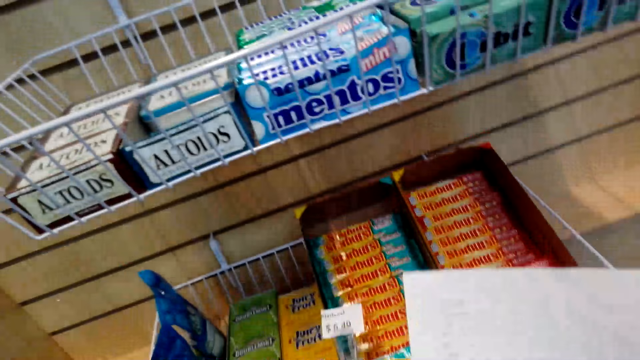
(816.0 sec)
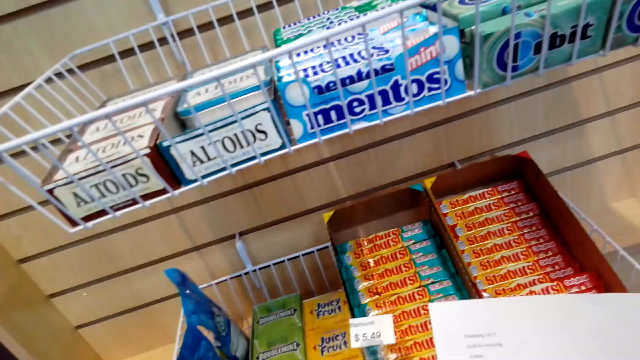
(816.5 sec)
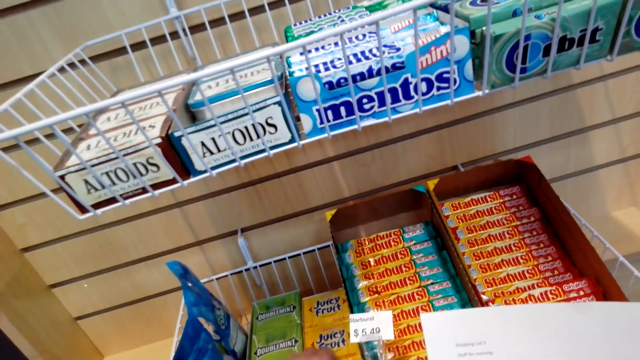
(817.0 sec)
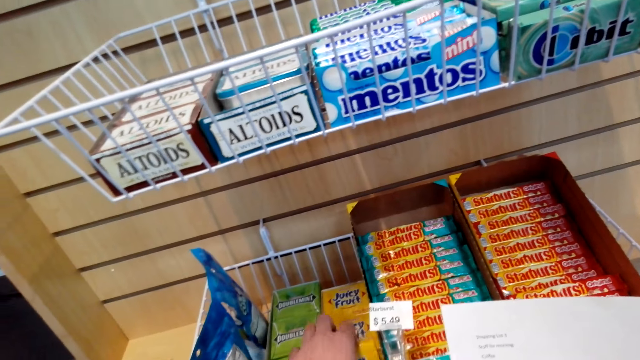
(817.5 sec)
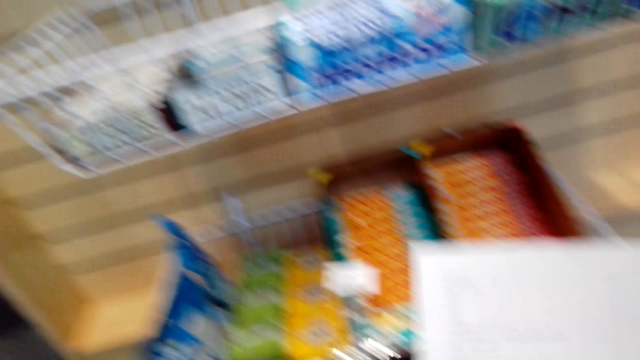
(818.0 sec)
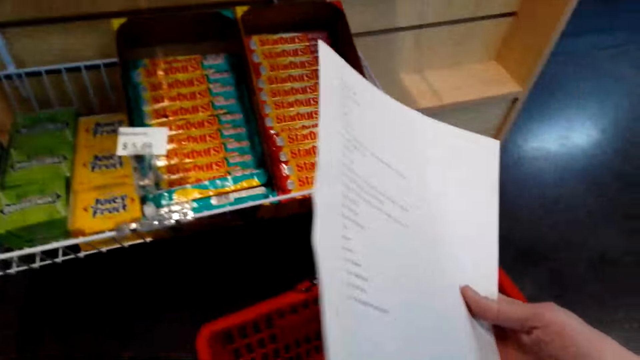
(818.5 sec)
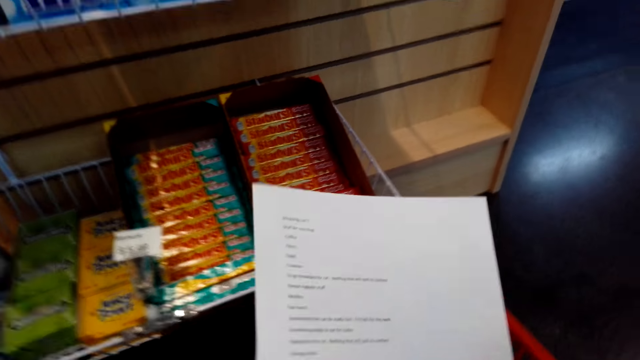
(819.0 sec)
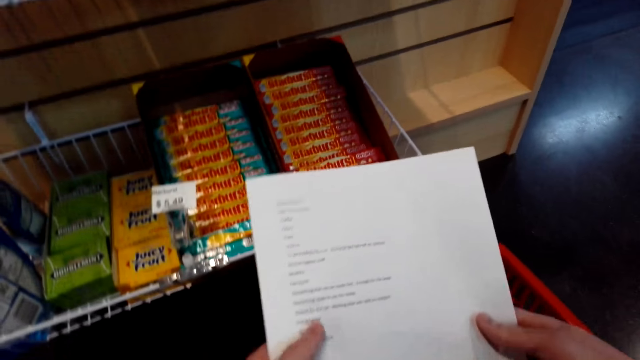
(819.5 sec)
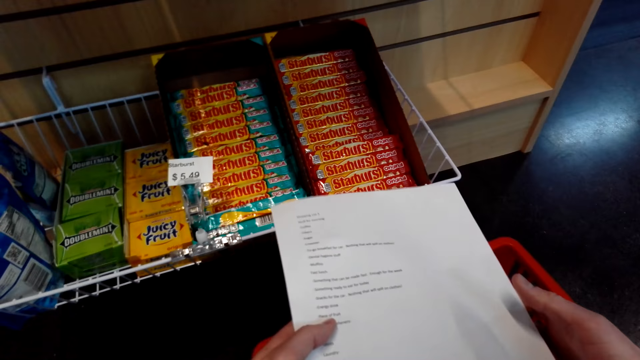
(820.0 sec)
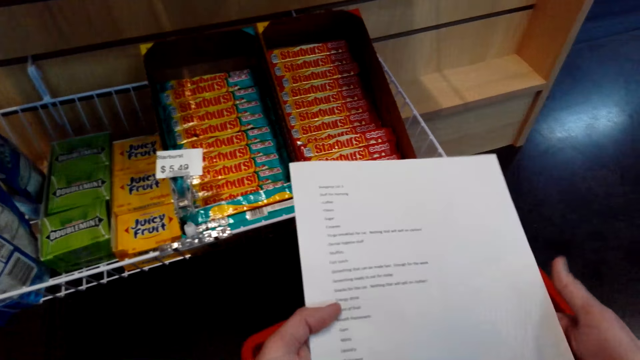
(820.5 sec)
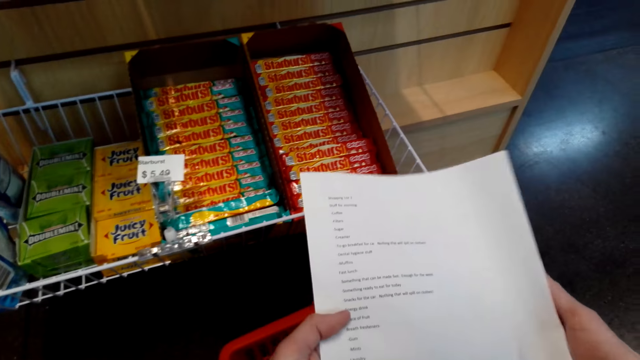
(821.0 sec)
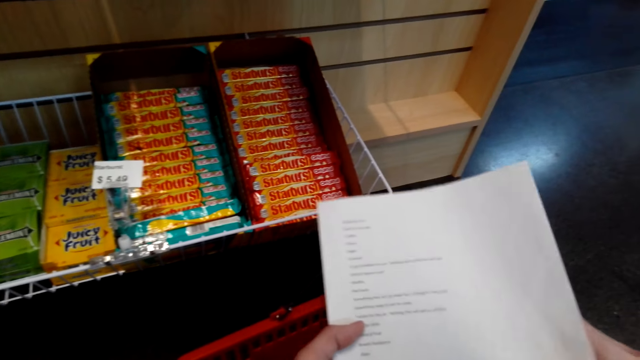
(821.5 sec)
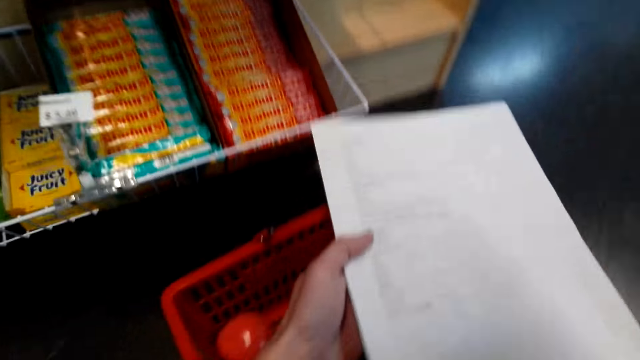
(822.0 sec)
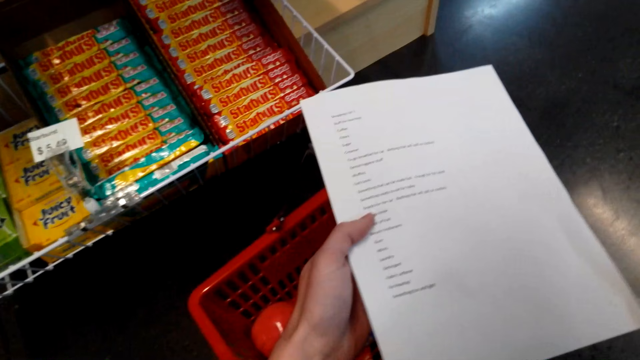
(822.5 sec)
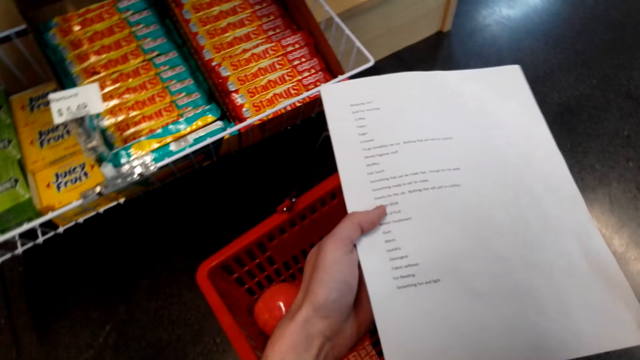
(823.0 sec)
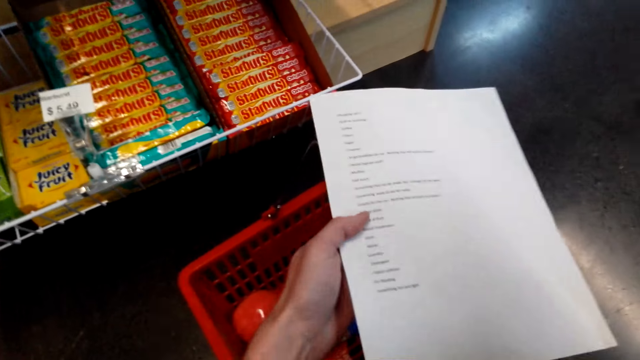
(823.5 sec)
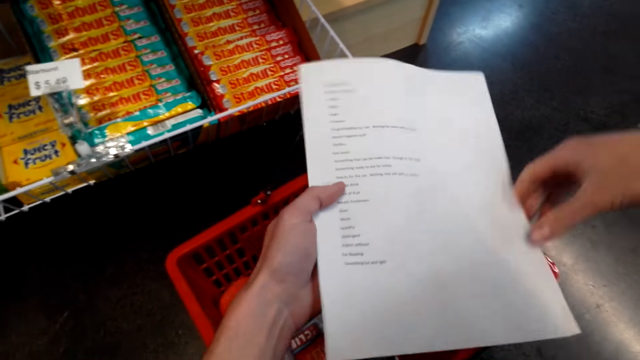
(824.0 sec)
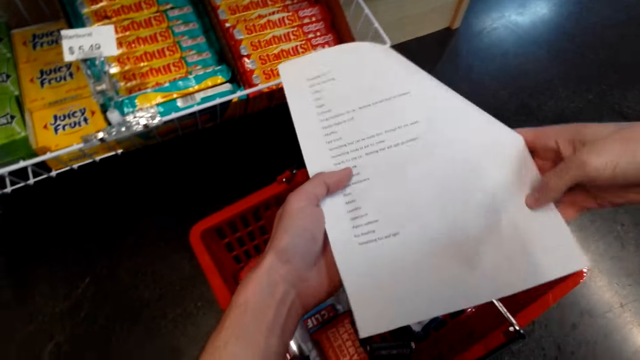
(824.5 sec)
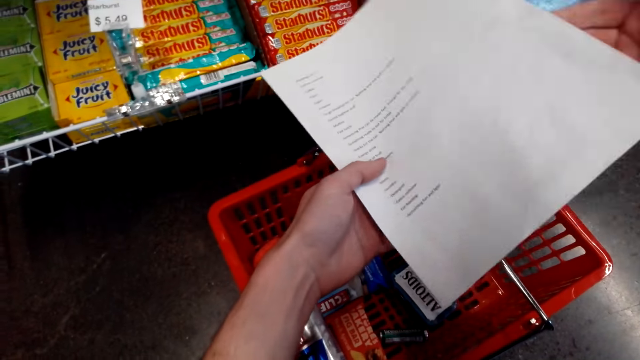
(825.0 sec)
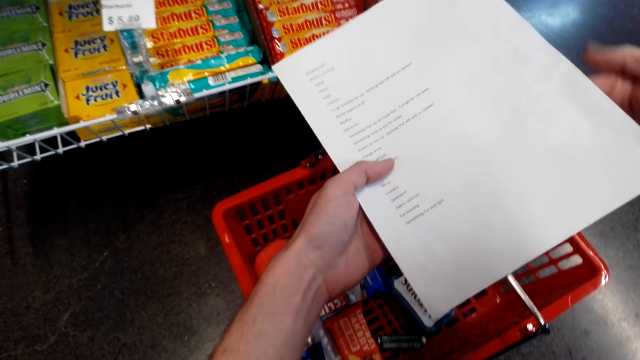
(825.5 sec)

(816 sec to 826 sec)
The camera wearer grabs a chewing gum and holds a printed paper. They hold the printed paper and drop the chewing gum inside the shopping basket. They look at the printed paper.

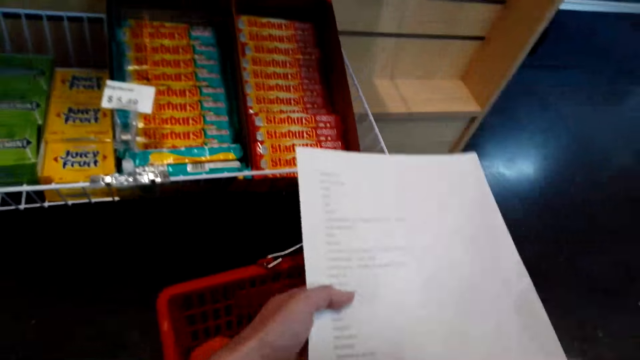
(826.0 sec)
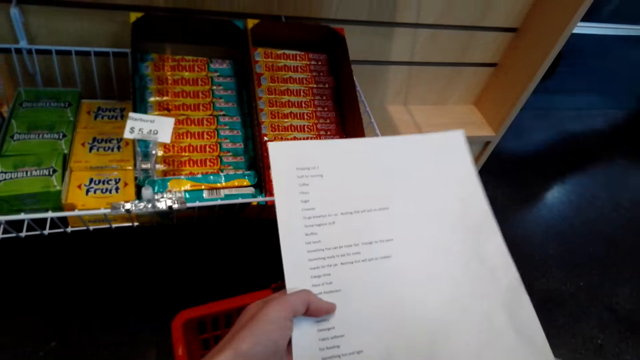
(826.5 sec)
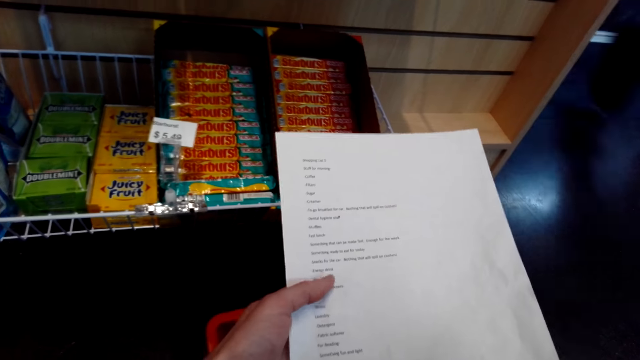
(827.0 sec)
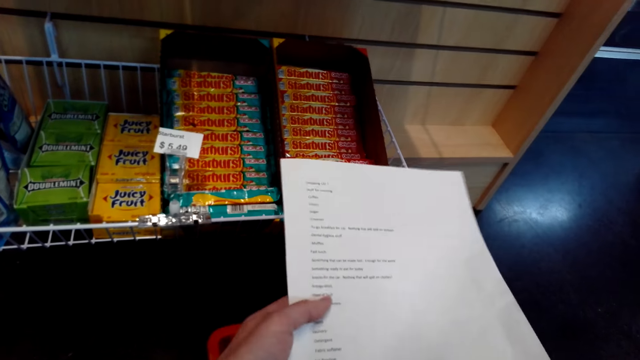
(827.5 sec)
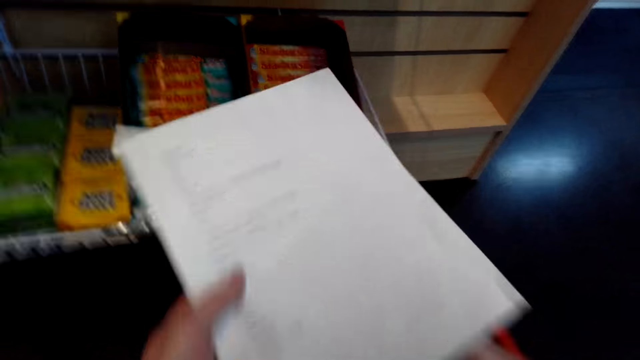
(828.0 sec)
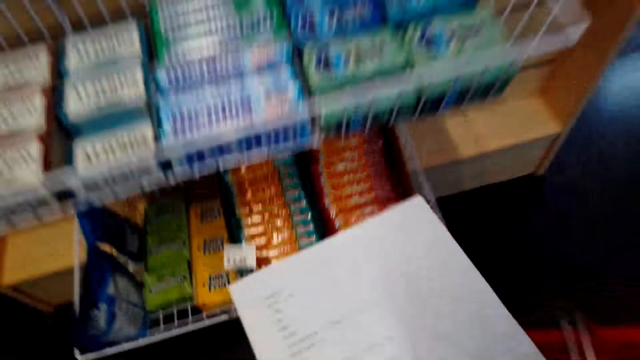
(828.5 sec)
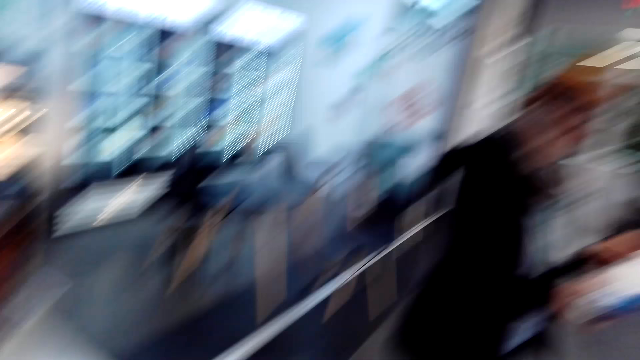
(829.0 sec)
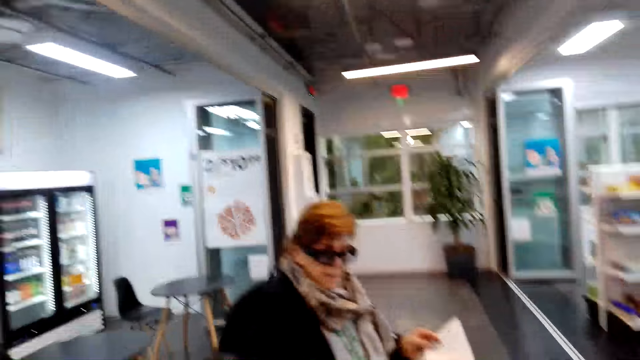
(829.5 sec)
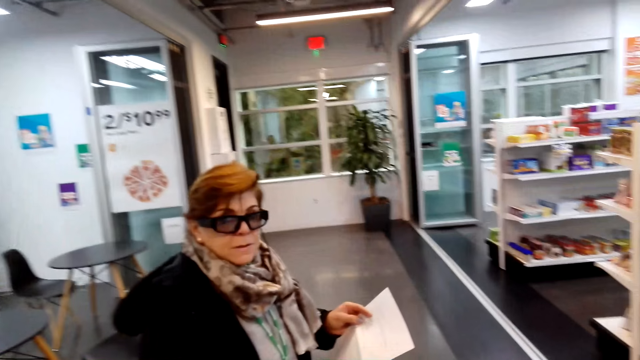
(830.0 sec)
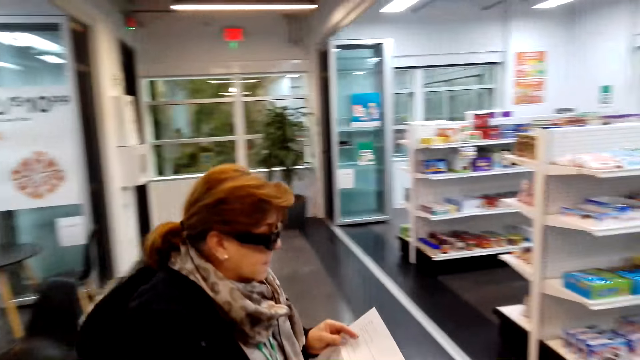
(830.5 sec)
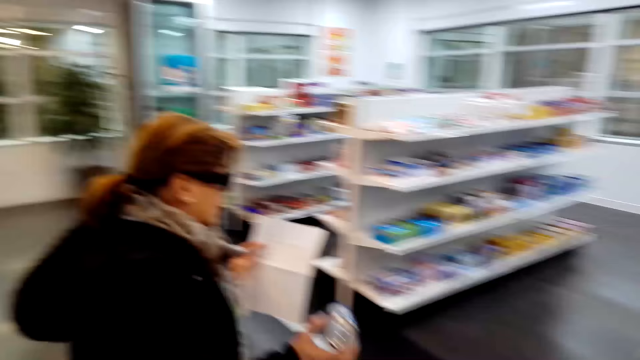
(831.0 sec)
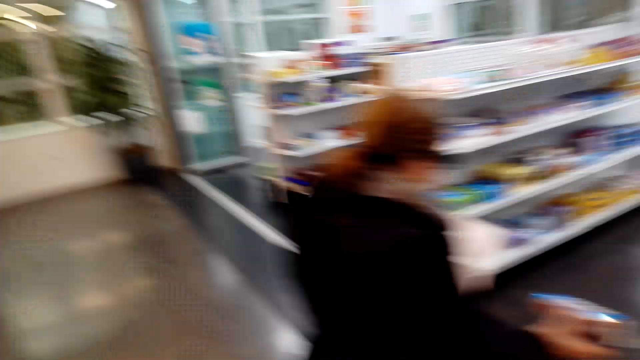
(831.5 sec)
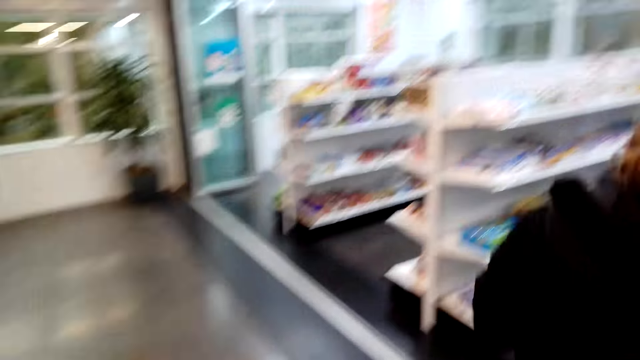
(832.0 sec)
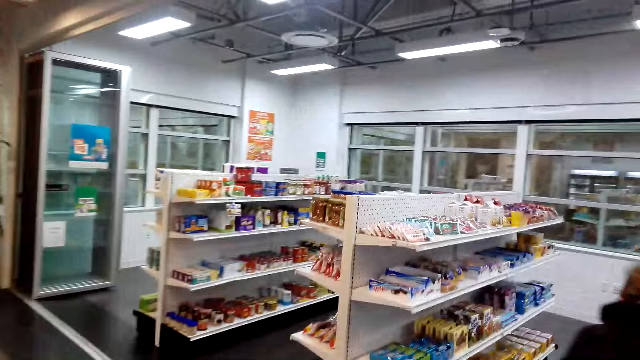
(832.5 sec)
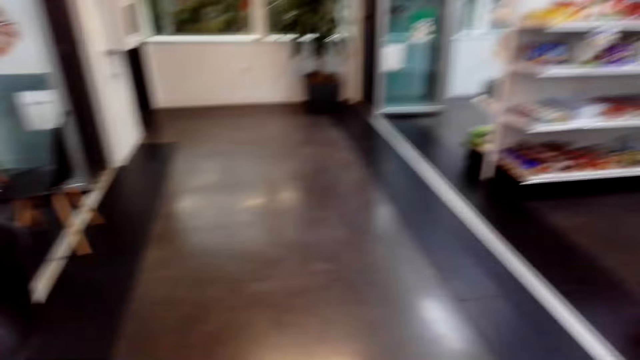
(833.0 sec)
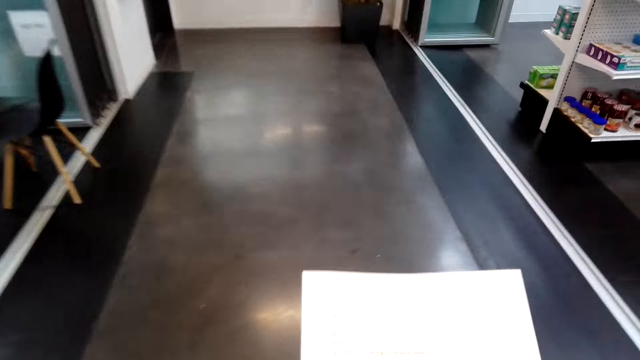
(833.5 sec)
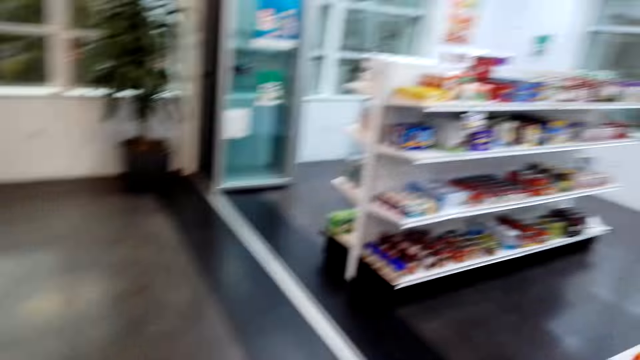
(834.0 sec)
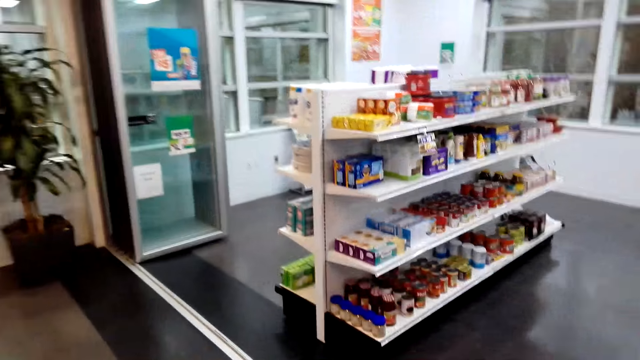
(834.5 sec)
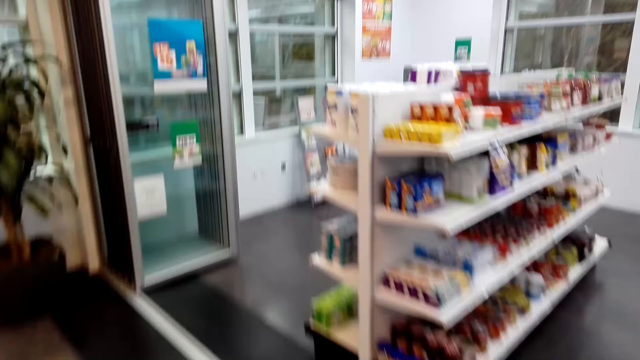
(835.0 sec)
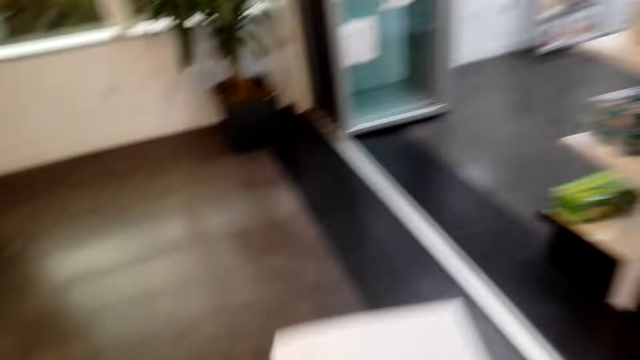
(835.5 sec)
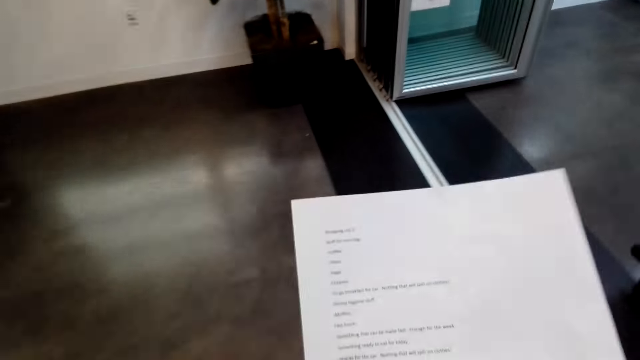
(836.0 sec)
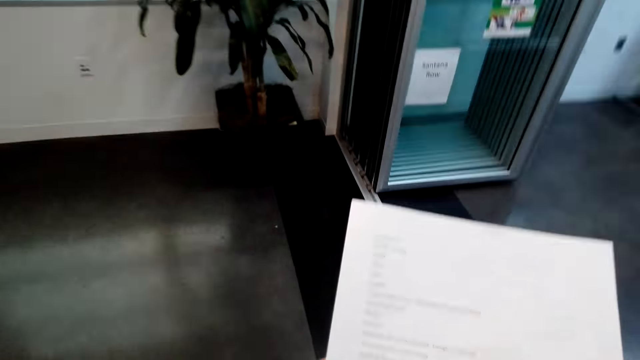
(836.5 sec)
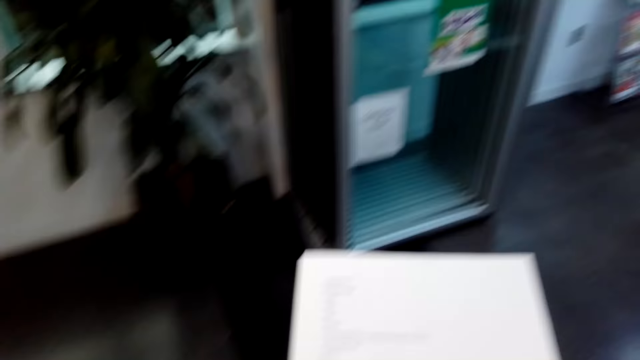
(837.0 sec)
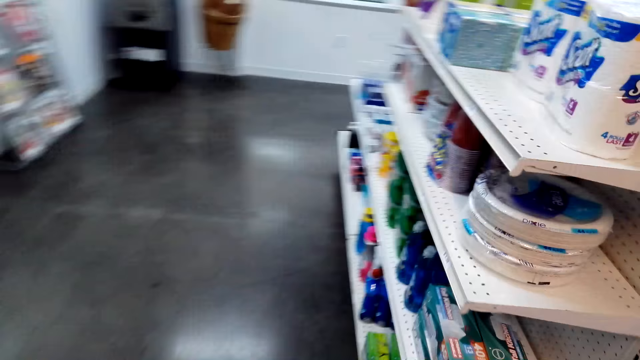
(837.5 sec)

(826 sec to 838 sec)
The camera wearer grabs the shopping basket and holds the printed paper. A woman holds printed paper and an energy drink and converses with the camera wearer. The woman walks carrying something in the hand. The camera wearer looks at the printed paper. They walk towards the last aisle, reading the printed paper. They look at the printed paper.
